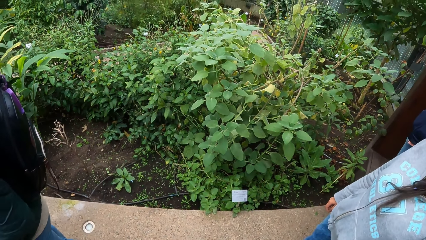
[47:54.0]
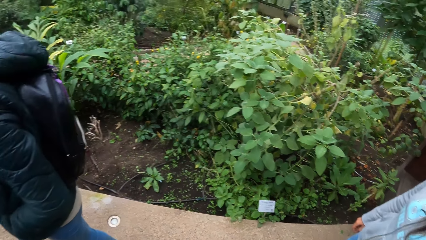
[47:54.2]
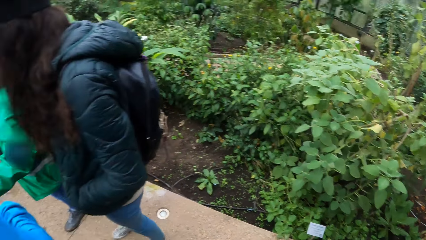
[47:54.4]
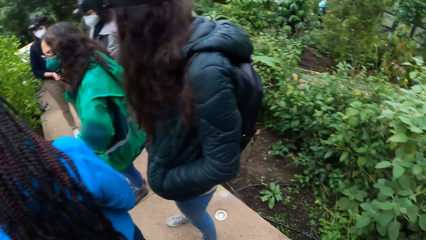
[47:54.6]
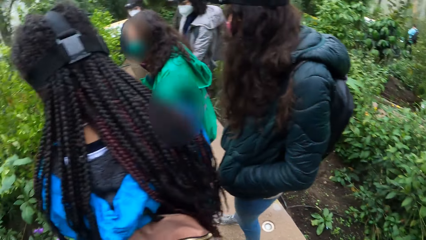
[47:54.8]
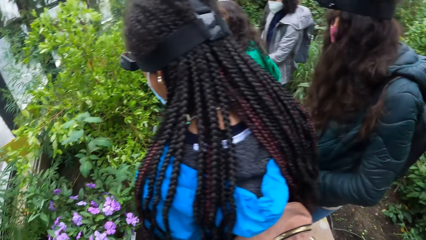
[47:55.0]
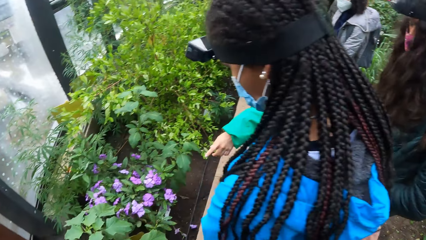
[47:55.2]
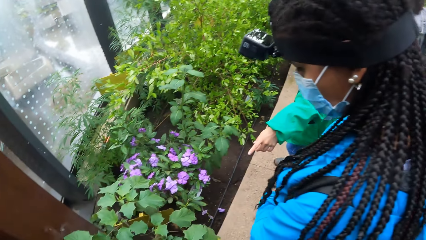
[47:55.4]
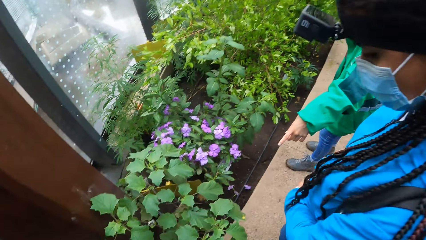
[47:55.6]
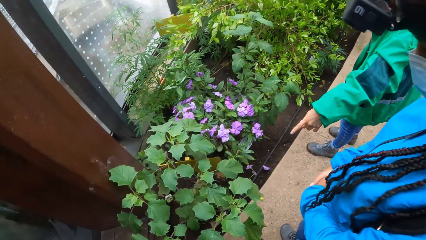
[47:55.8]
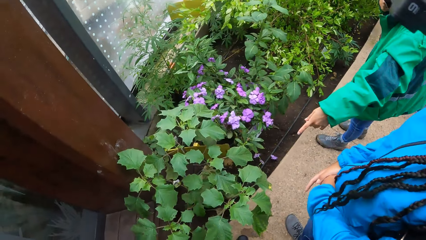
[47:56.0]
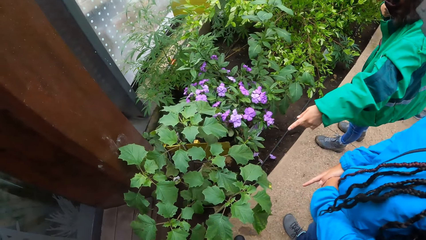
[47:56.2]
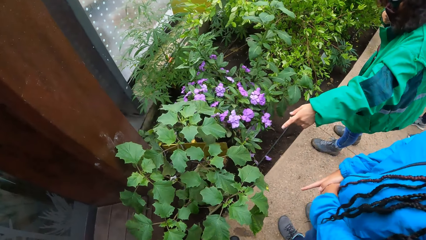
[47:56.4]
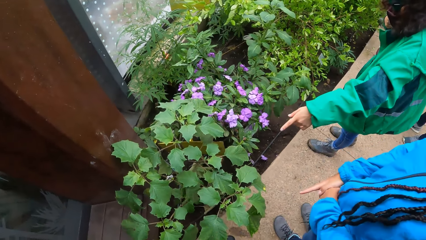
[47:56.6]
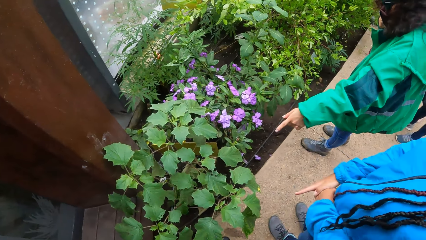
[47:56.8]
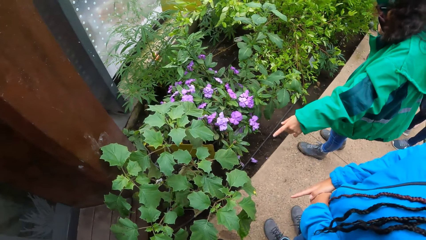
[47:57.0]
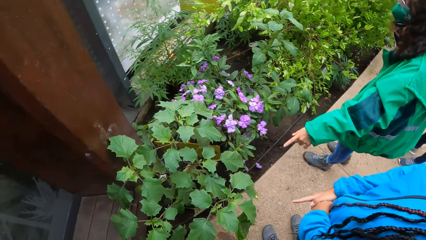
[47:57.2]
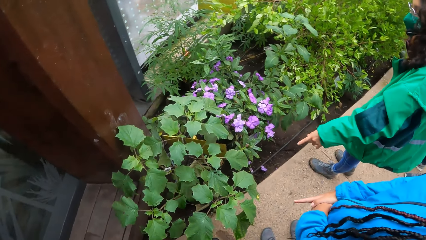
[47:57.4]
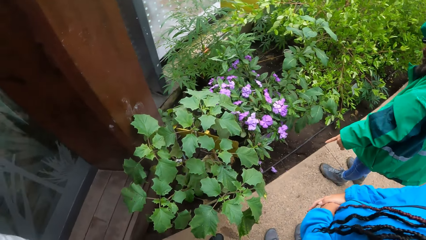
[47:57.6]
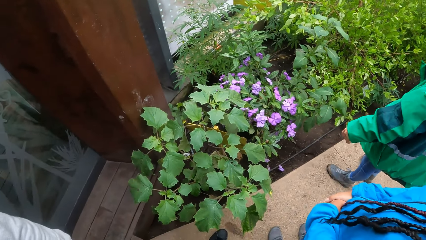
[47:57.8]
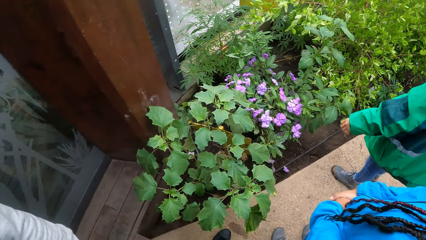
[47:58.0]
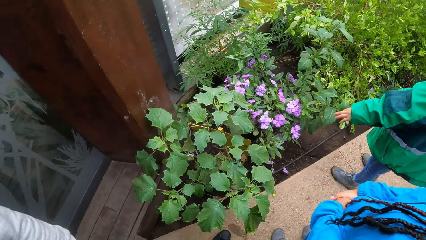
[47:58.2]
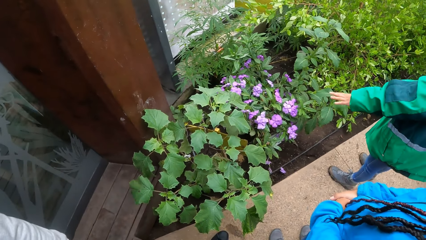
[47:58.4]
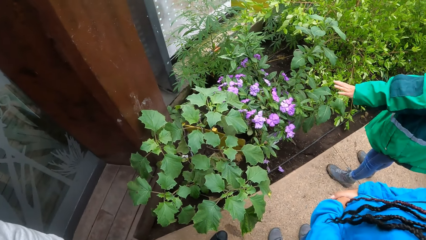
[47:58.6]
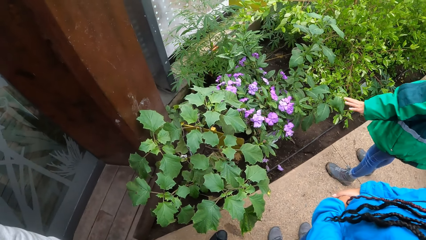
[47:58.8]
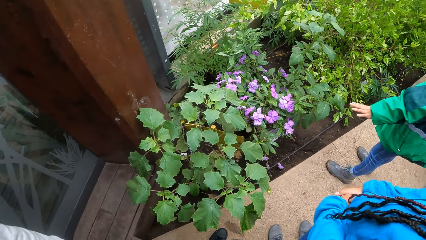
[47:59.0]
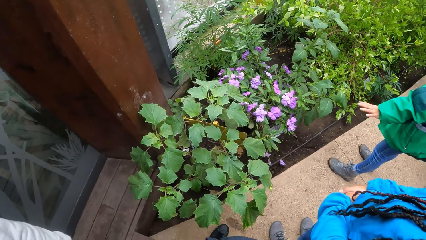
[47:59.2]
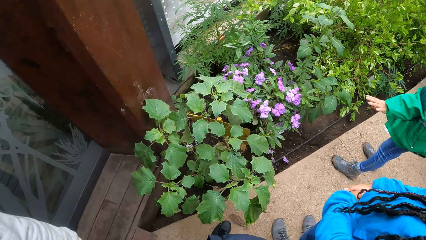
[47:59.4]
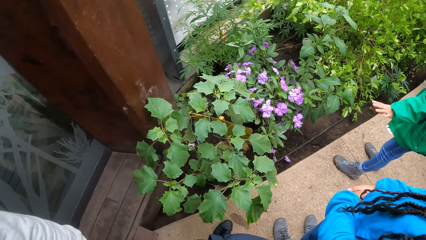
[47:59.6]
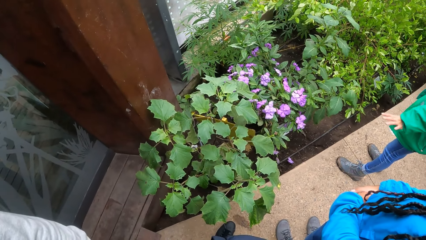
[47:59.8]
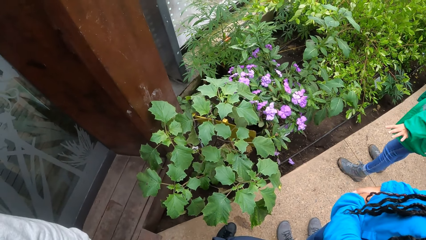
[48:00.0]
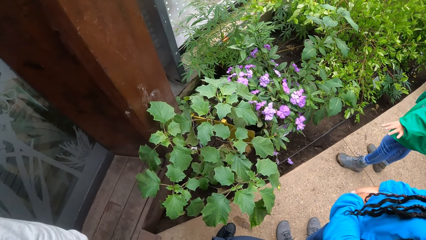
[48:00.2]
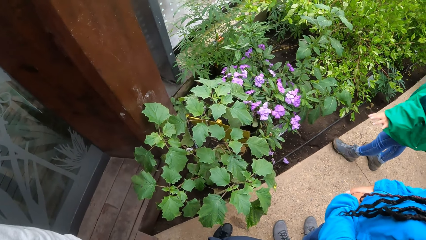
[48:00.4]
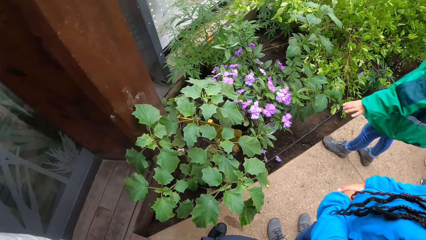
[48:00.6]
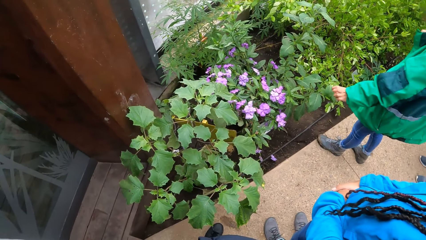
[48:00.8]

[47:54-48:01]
A woman points to a plant in the green house with her right hand.

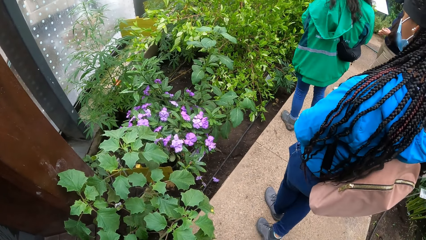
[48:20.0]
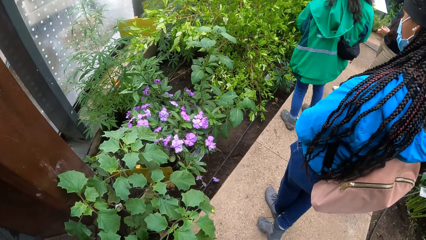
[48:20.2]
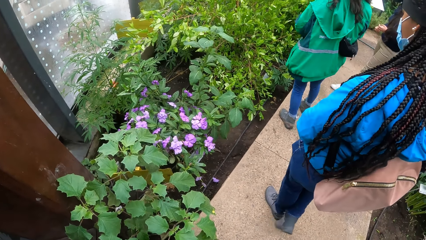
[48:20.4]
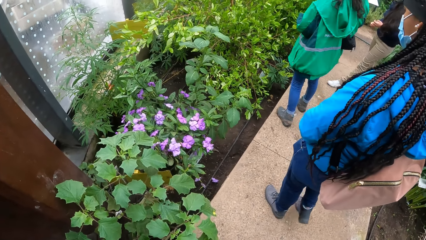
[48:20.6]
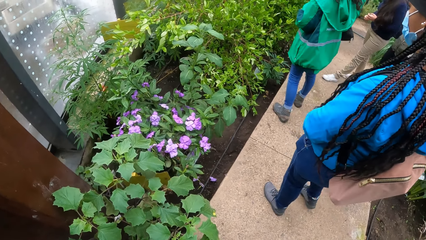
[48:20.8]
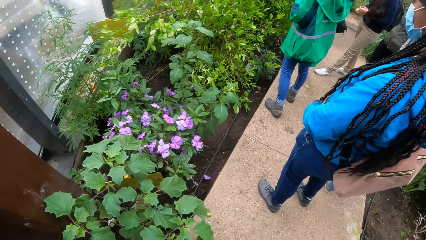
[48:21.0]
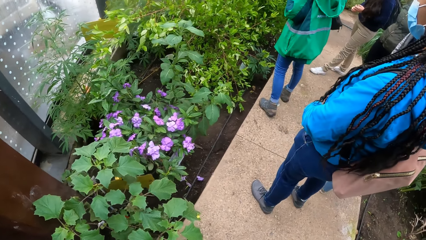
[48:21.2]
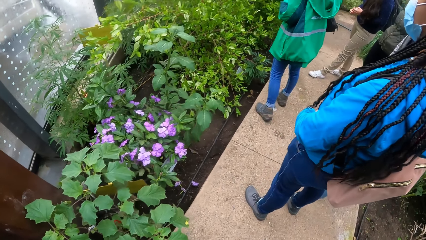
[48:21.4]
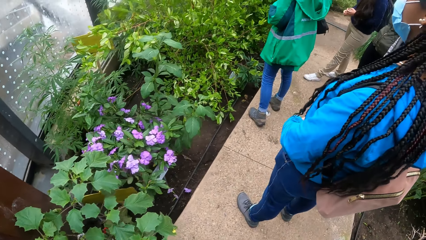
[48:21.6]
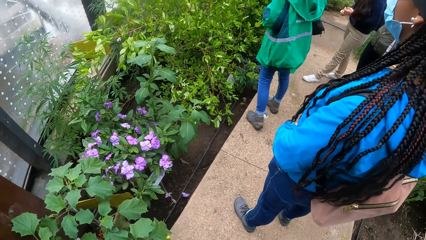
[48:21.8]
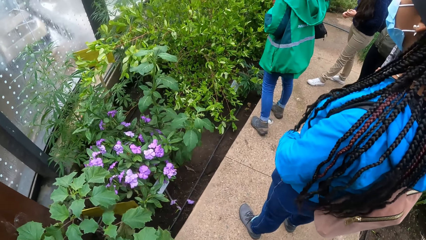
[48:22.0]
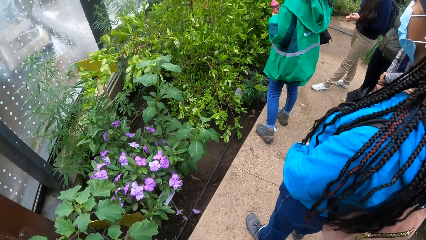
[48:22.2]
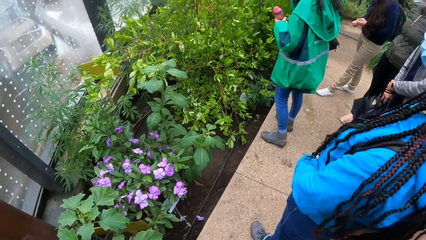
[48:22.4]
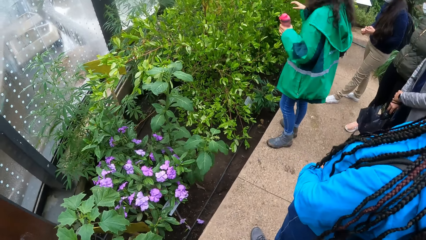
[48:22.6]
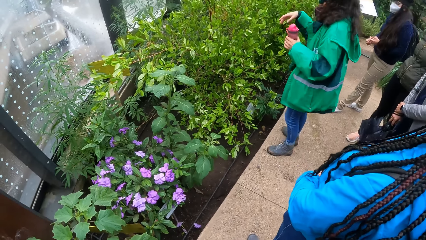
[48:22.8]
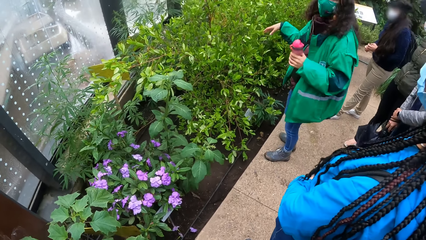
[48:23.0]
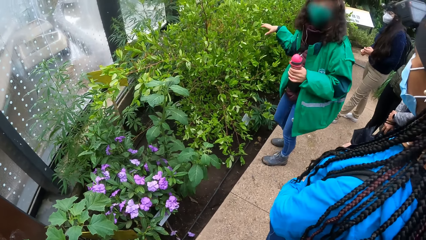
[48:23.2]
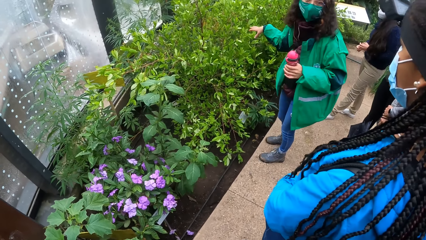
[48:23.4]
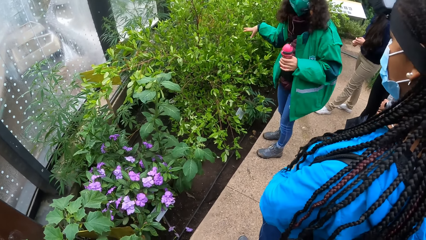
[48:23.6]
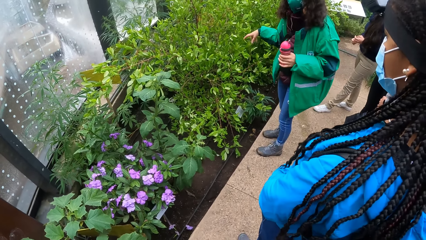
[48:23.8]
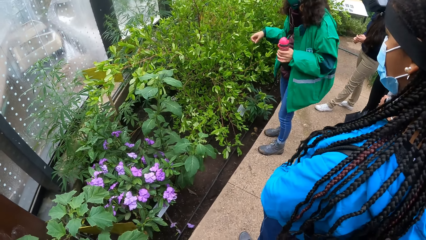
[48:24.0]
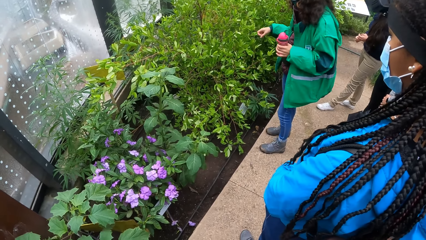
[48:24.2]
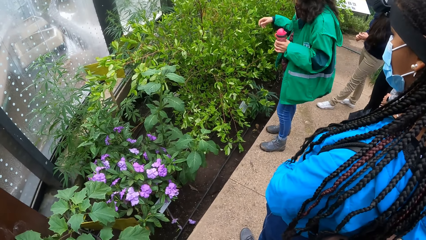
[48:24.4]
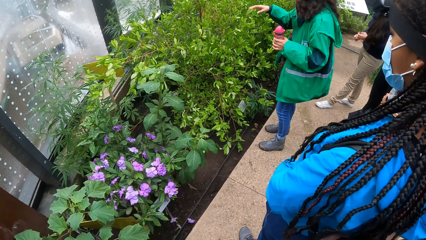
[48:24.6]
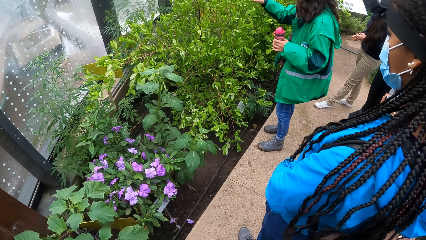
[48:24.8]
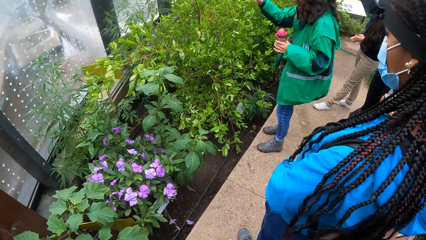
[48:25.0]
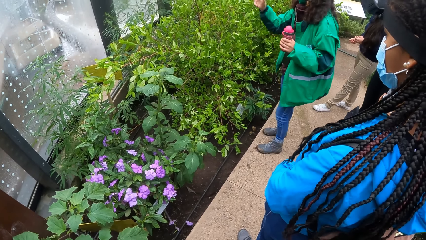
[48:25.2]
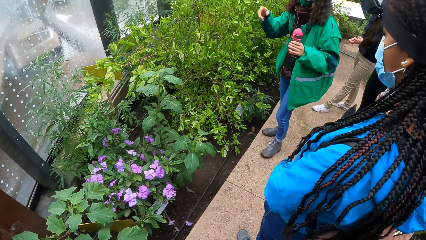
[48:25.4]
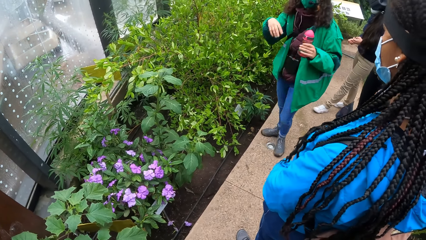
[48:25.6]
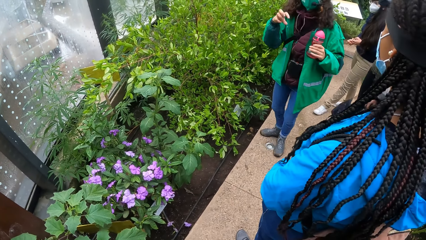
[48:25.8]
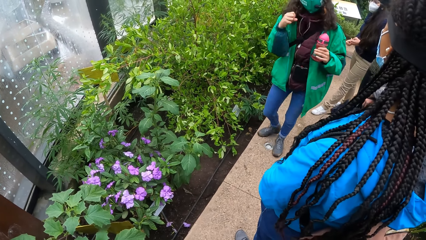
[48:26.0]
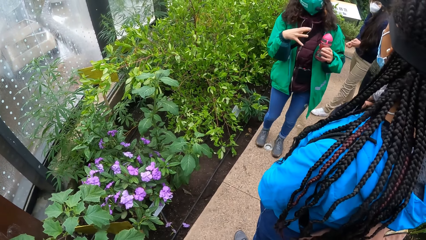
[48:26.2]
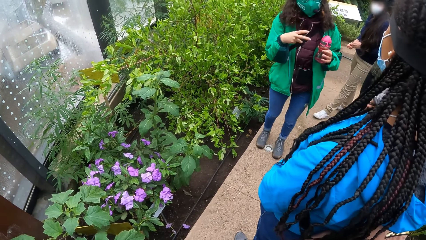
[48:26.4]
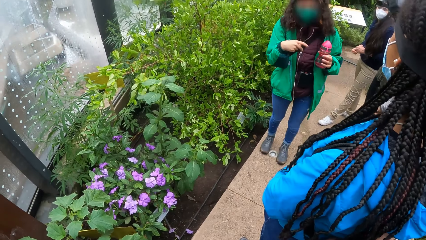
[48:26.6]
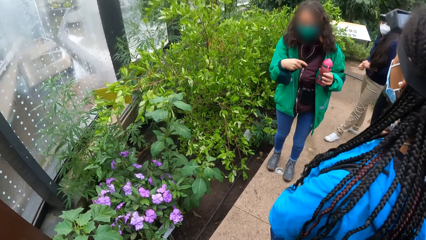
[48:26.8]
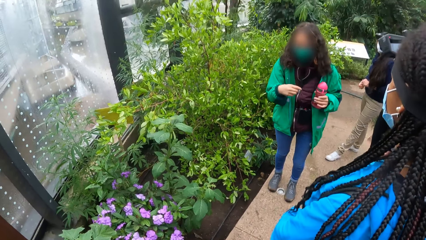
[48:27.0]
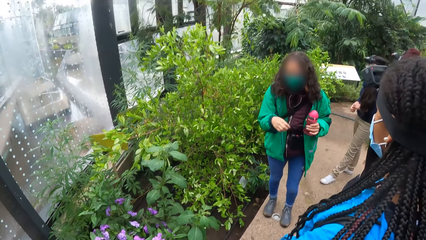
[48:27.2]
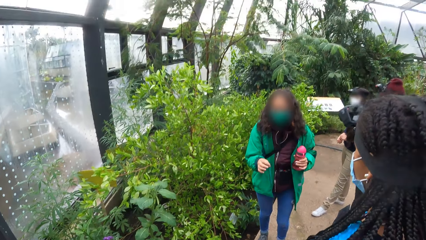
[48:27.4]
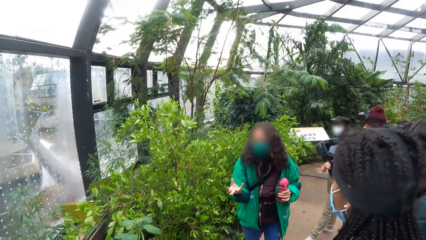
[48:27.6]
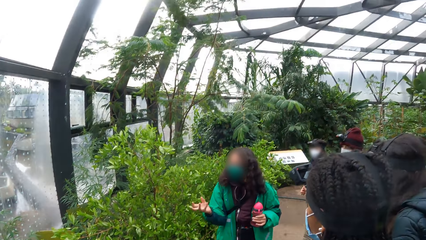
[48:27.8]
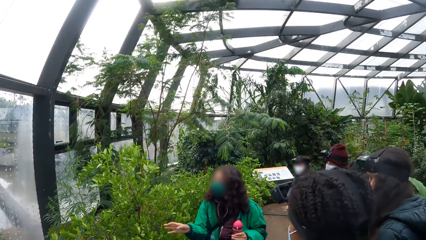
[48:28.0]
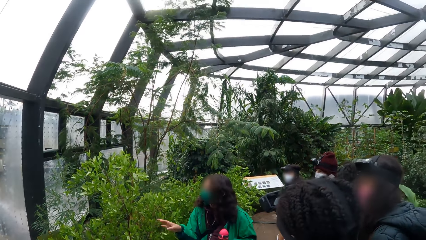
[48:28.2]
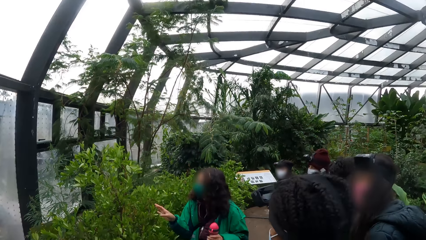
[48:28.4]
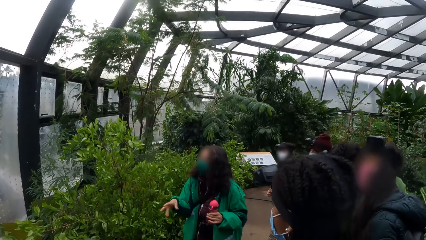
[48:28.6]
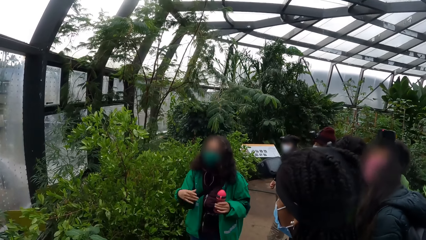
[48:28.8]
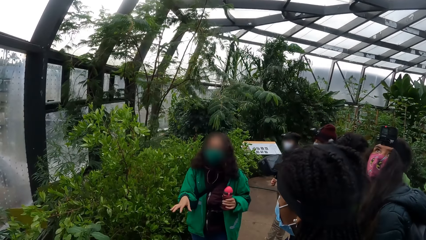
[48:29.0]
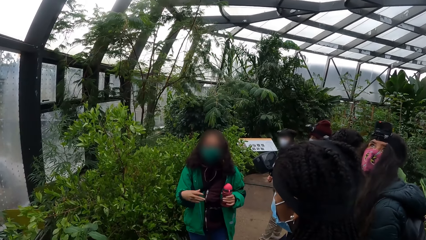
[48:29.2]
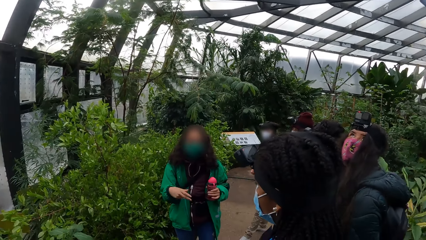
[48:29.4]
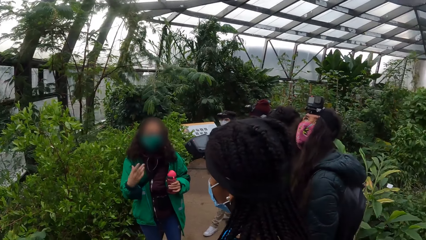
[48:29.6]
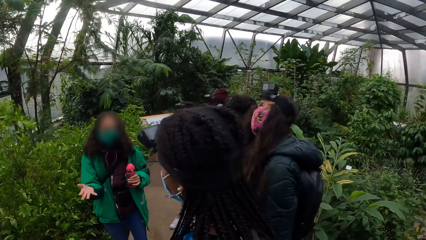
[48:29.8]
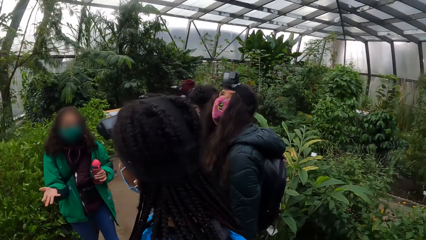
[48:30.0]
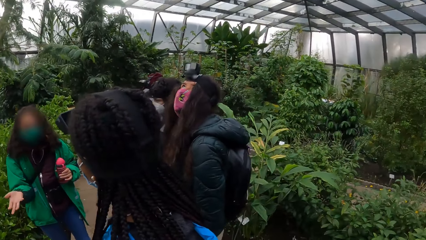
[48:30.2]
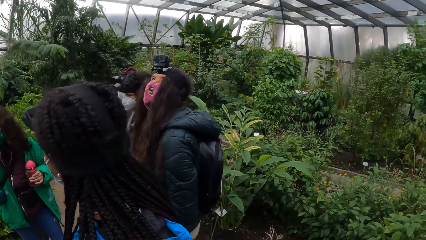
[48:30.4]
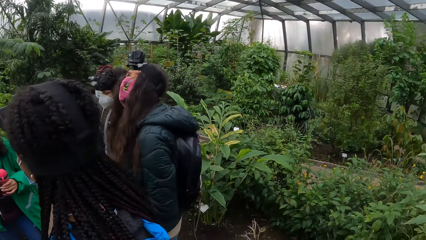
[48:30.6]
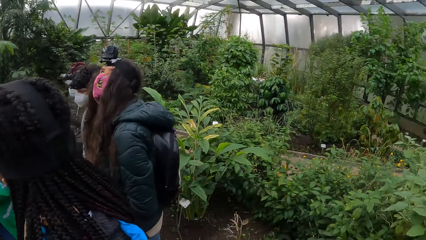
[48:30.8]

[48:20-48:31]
The woman holds the water bottle with her left hand.
